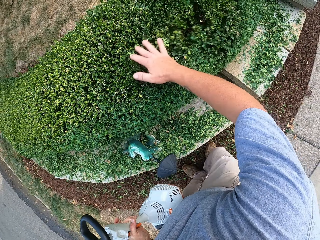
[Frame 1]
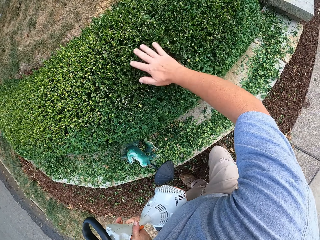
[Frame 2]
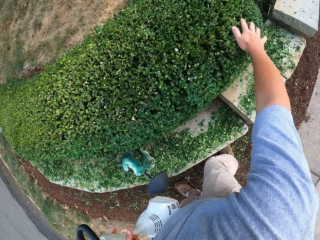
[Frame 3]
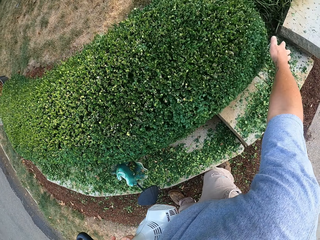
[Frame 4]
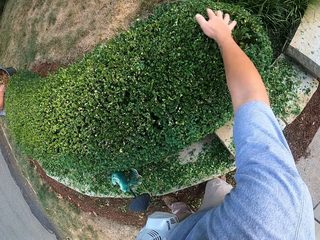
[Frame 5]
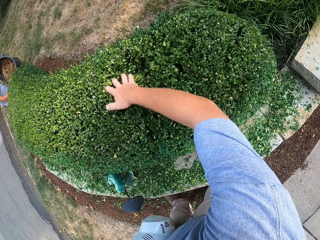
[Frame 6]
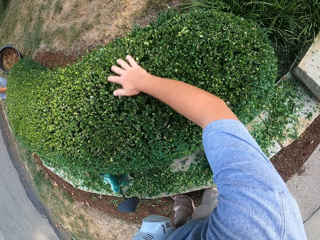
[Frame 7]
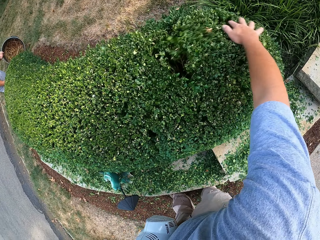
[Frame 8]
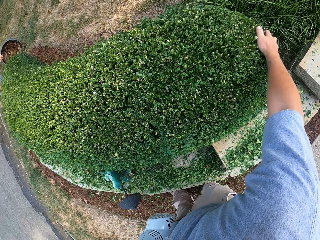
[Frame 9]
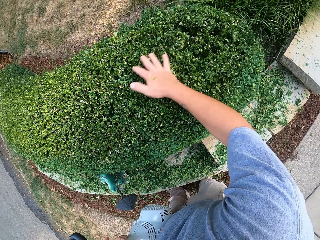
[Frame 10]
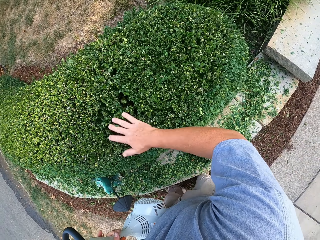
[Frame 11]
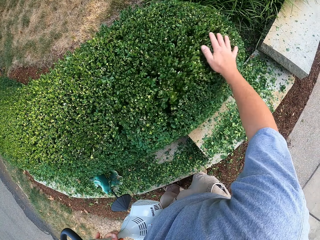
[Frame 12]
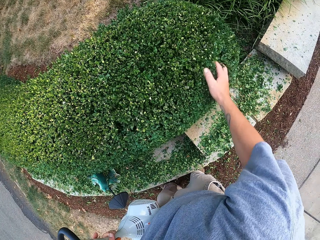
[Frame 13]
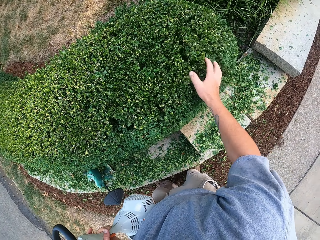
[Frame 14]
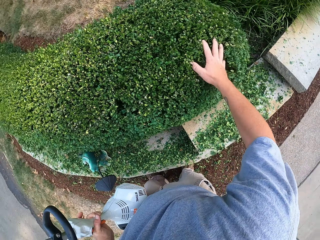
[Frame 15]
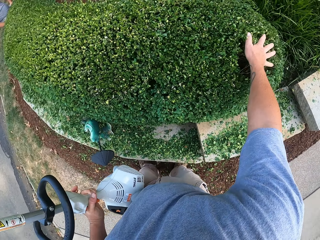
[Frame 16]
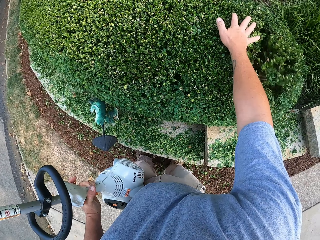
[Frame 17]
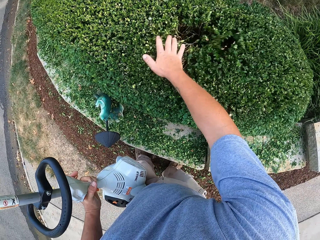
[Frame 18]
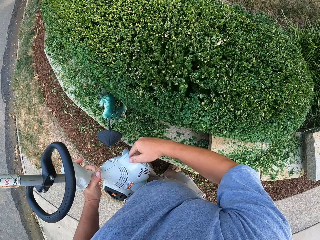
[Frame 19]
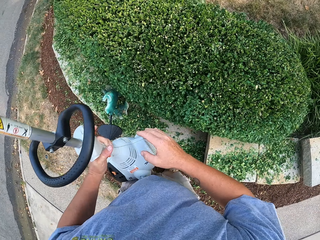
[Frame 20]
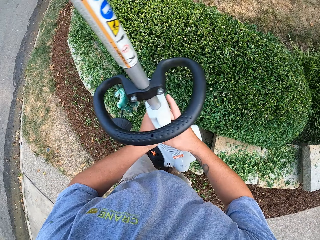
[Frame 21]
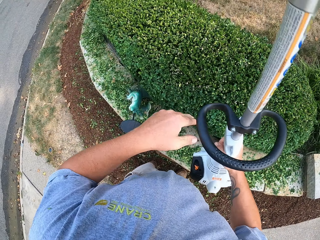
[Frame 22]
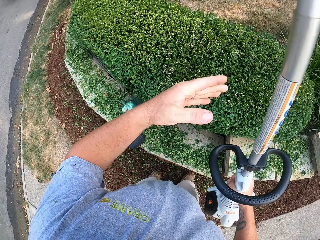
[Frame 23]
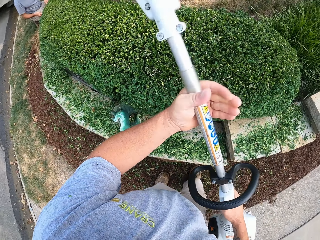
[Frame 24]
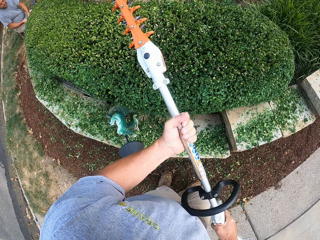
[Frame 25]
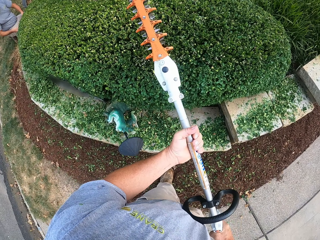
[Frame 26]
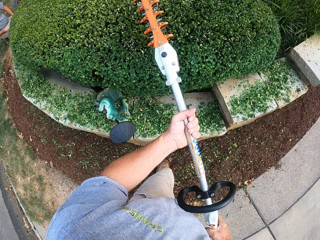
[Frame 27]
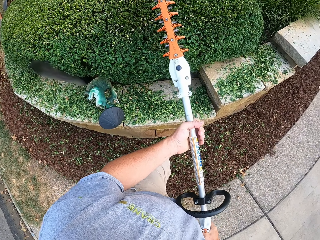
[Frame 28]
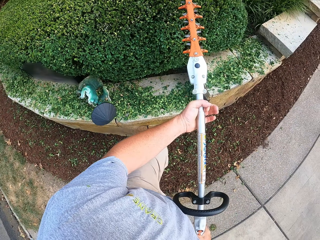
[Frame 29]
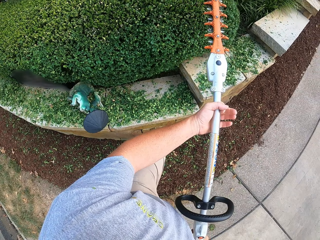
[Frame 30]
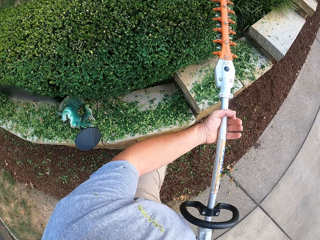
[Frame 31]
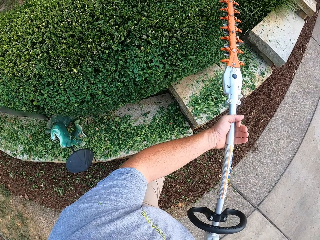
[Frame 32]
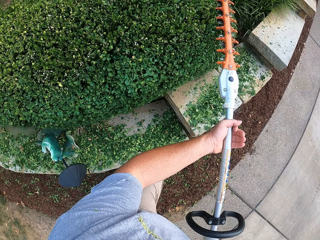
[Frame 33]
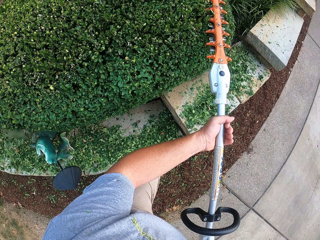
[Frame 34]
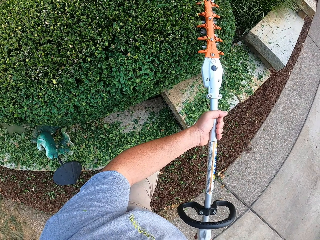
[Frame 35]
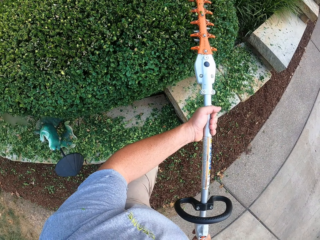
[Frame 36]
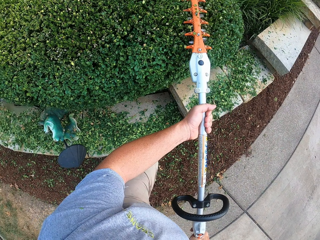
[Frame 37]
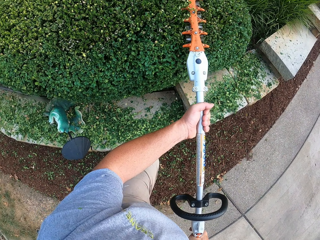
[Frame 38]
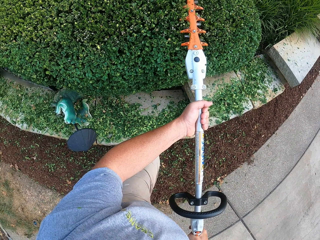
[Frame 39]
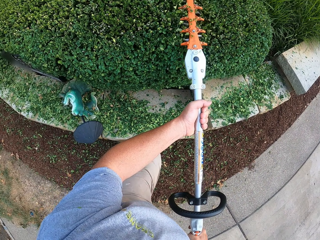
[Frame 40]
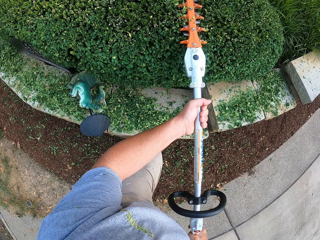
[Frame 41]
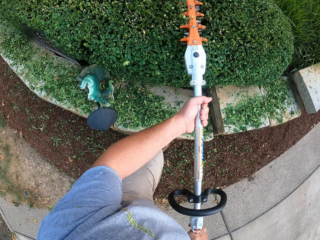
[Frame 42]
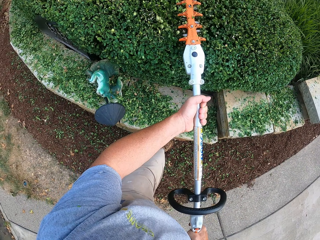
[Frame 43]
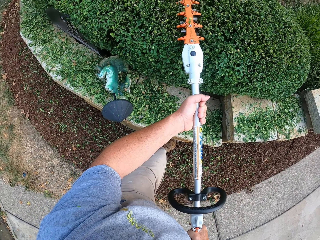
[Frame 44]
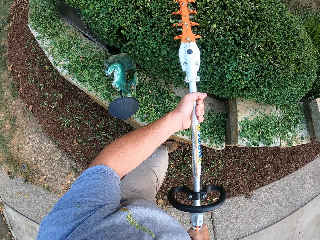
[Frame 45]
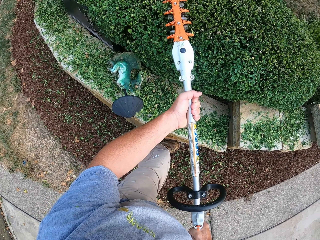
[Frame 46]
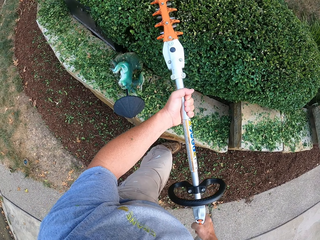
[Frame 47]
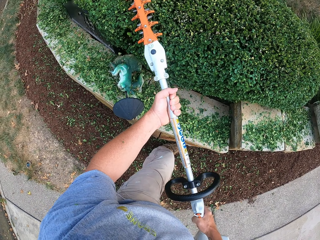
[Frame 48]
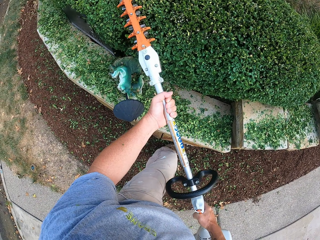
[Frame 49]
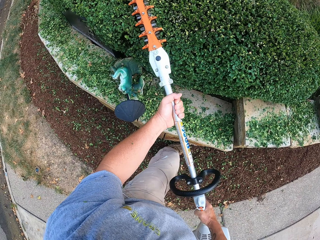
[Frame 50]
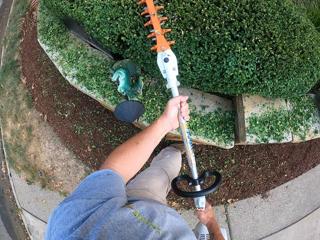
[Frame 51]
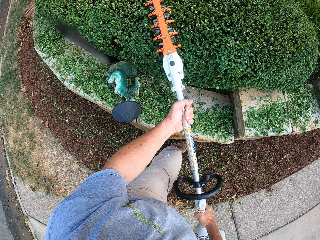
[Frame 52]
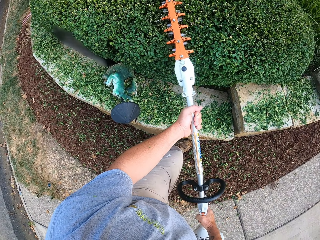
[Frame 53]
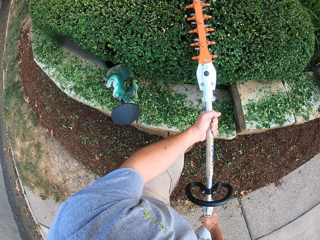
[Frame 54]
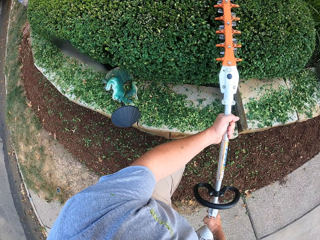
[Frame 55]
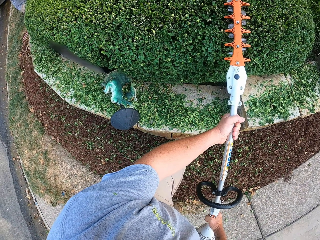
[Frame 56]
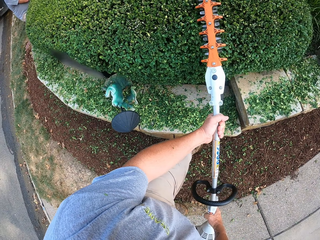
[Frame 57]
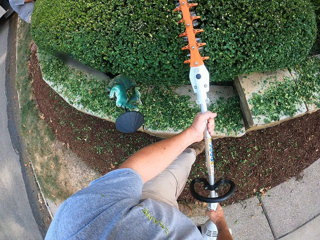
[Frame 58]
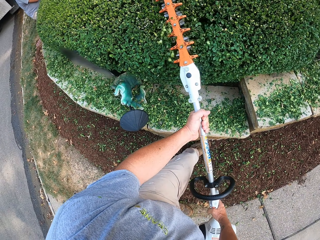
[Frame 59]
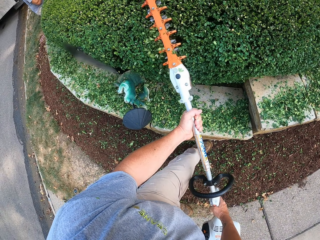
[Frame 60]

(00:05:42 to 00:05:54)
The camera wearer pulls his hand off the leaves. He rubs the hedge. He wipes off the leaves from the plant with his hand. He pulls his hand off the plant. He switches the hedge trimmer to the other hand. He holds the hedge trimmer with both hands. He trims the plants with the hedge trimmer.

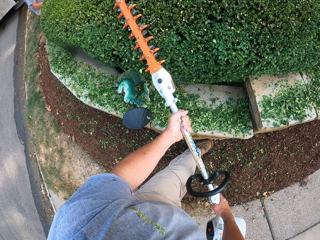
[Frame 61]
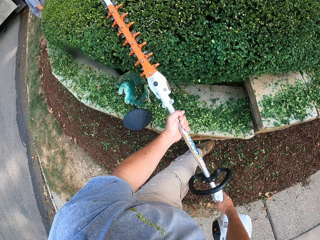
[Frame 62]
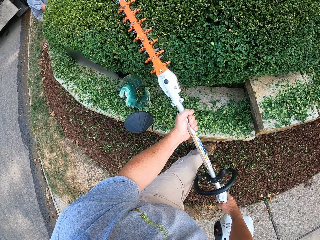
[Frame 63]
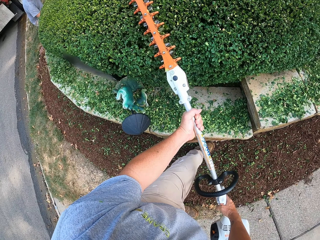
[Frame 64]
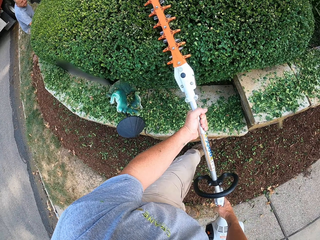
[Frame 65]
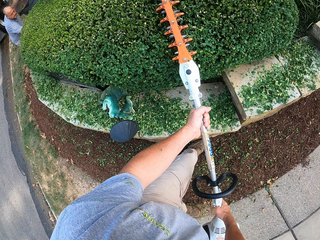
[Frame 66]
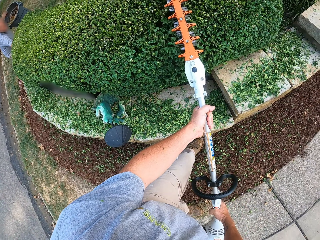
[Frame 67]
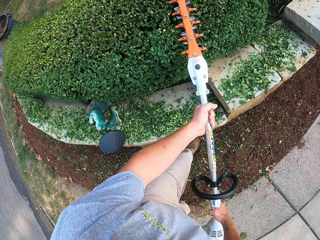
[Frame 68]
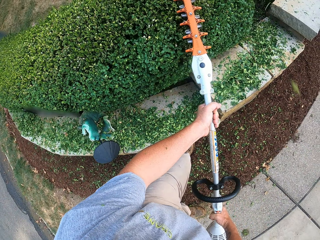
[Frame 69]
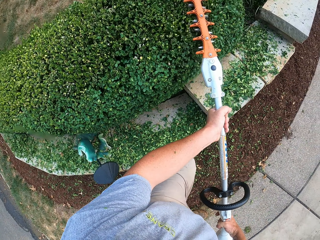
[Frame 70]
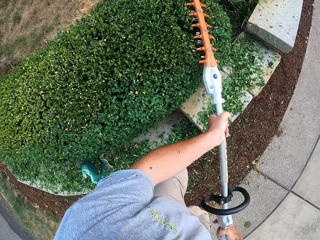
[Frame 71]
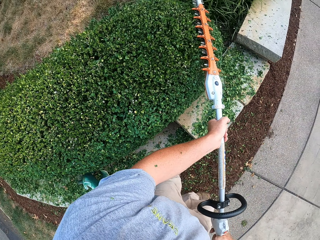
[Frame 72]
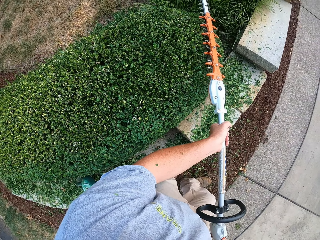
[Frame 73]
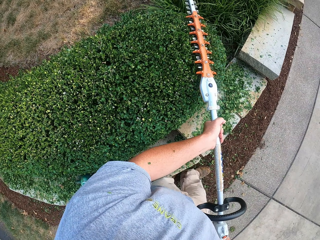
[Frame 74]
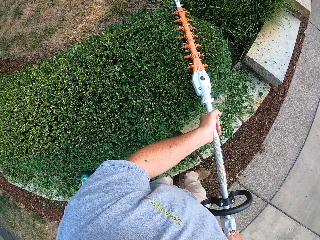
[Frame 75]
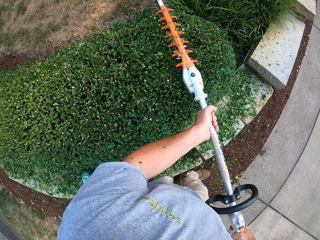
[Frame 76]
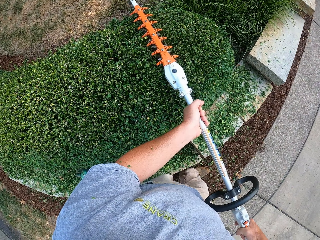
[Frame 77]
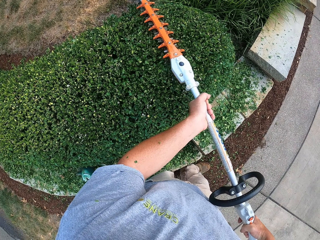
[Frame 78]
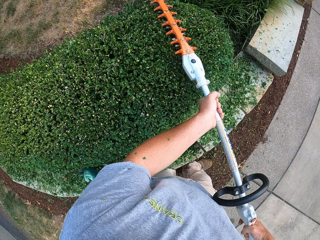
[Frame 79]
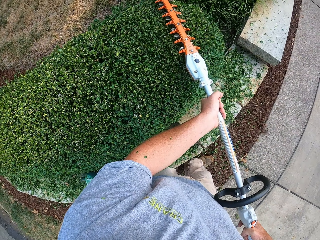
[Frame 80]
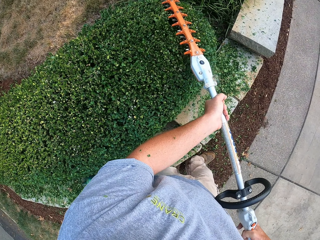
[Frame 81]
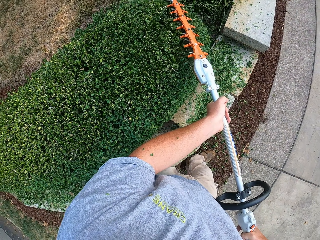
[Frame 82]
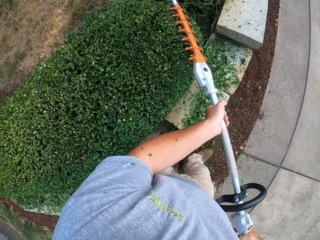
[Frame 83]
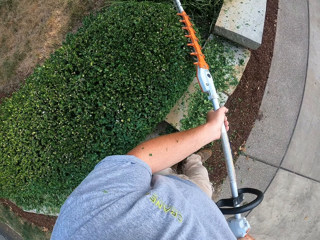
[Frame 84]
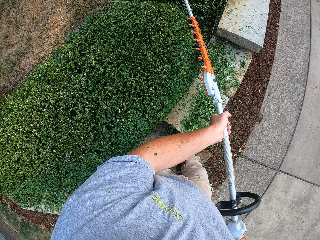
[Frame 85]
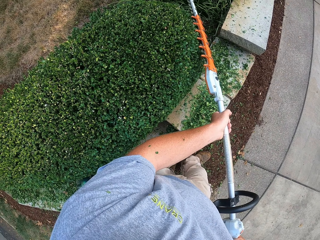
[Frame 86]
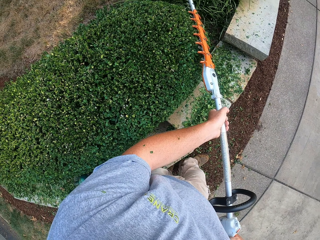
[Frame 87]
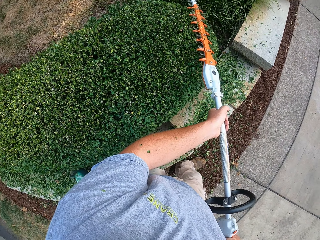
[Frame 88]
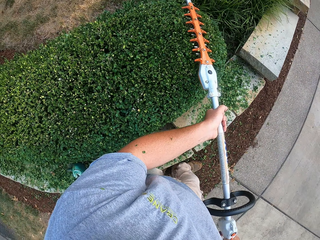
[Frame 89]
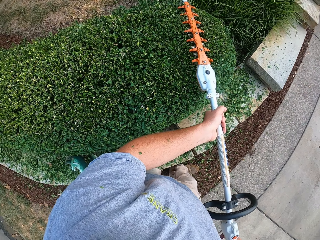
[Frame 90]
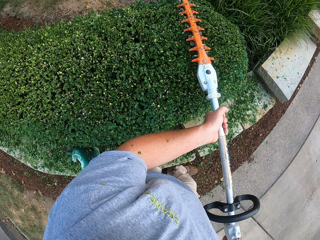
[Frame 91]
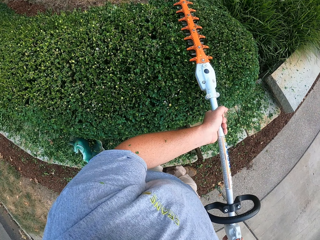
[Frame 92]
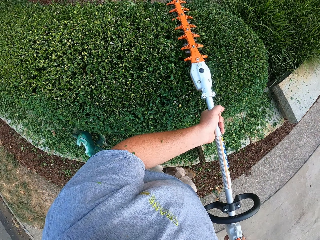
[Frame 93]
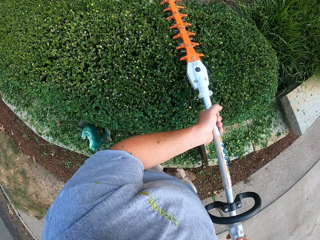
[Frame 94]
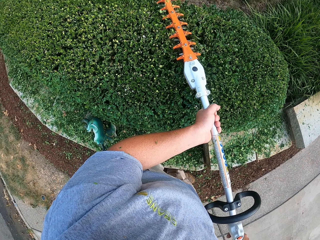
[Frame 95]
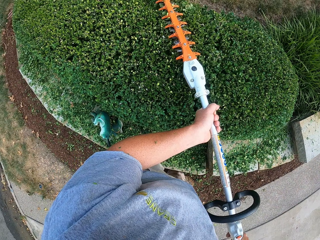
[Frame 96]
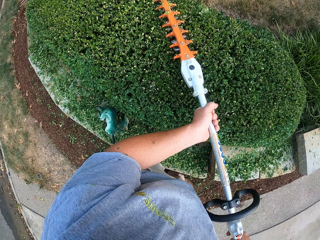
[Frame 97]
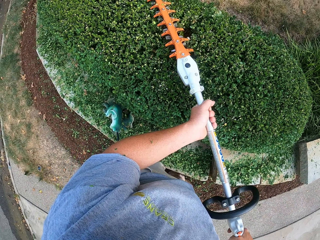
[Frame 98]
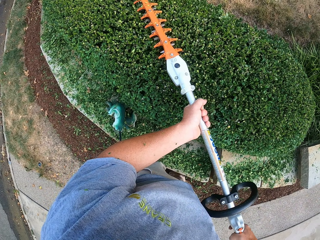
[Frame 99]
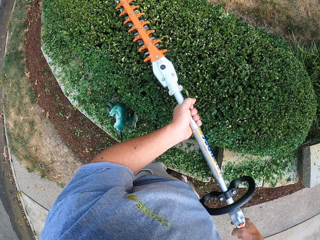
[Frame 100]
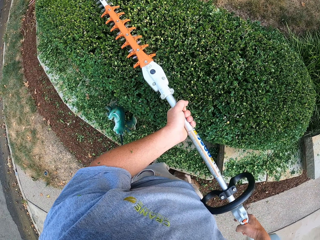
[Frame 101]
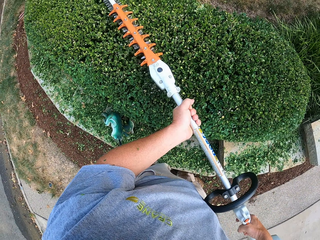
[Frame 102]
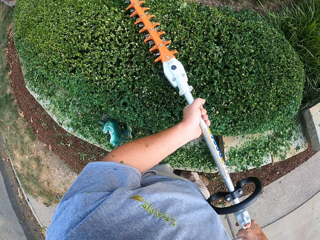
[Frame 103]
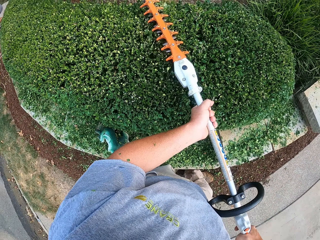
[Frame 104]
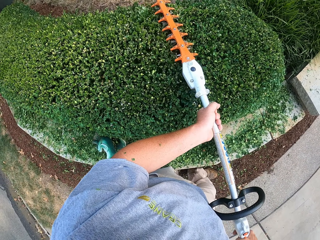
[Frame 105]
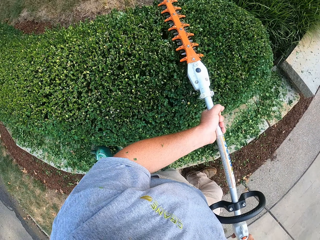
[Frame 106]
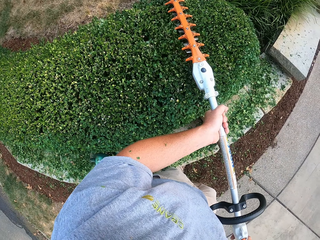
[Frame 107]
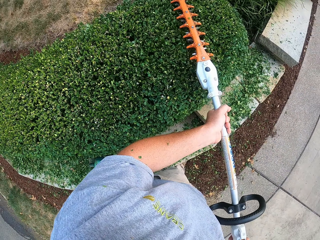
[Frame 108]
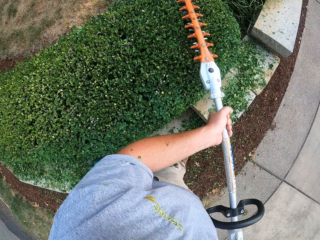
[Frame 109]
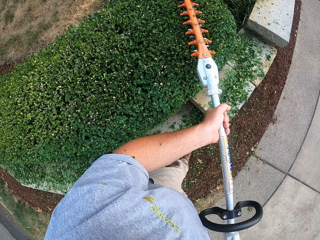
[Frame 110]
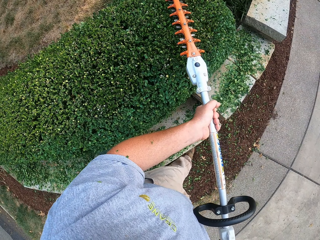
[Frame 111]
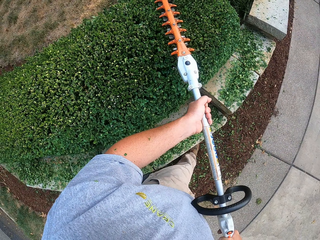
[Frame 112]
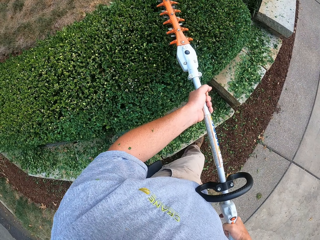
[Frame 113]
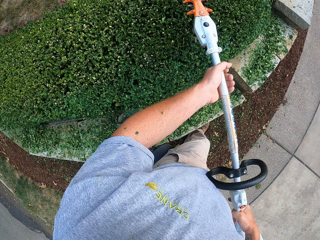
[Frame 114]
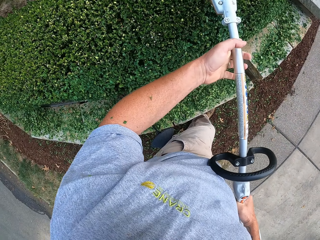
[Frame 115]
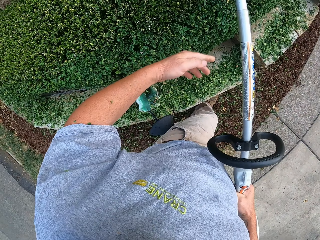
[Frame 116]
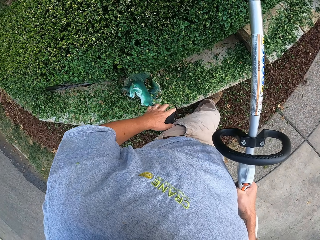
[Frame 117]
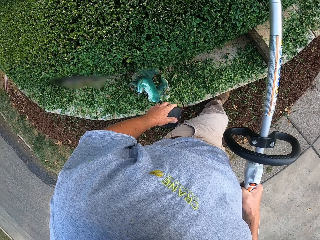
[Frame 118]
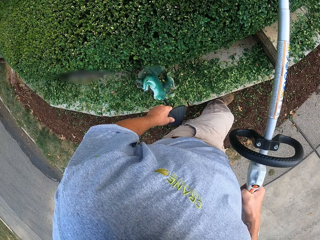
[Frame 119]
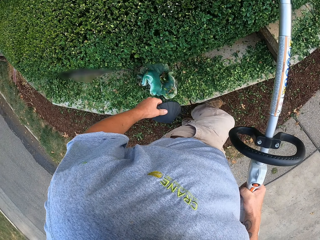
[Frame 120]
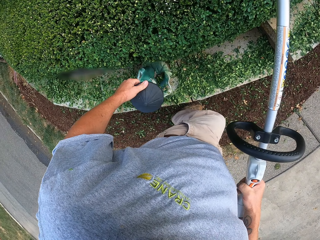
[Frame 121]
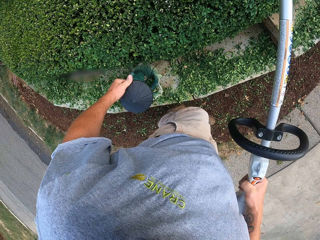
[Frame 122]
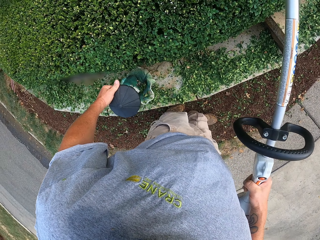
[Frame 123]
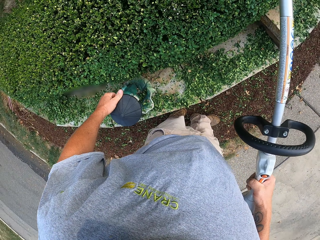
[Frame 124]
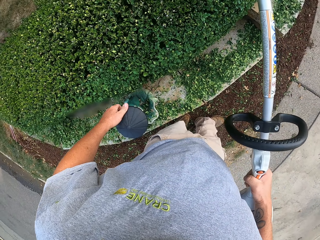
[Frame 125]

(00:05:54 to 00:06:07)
The camera wearer pulls his hand off the hedge trimmer. He holds the sculpture upright on the concrete. He pulls something aside.
